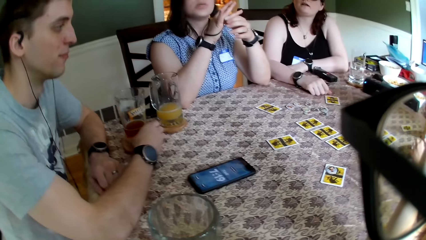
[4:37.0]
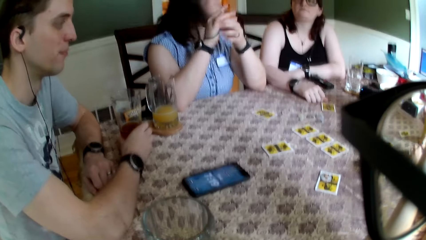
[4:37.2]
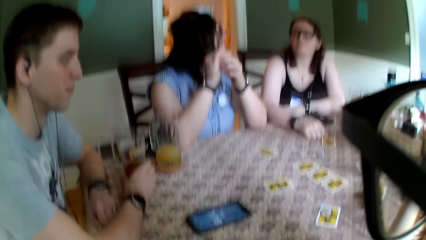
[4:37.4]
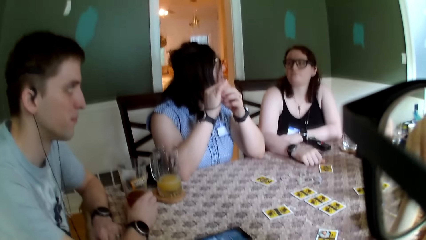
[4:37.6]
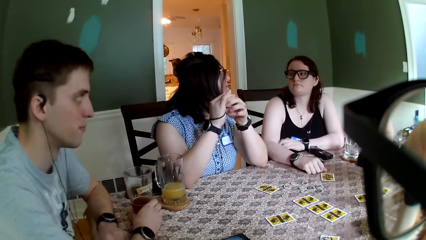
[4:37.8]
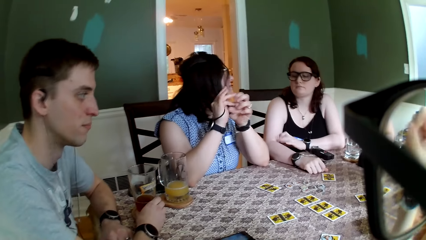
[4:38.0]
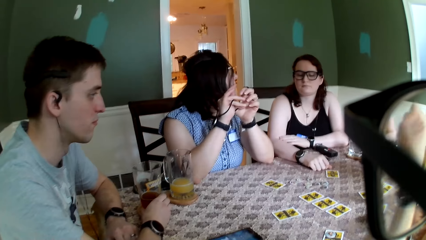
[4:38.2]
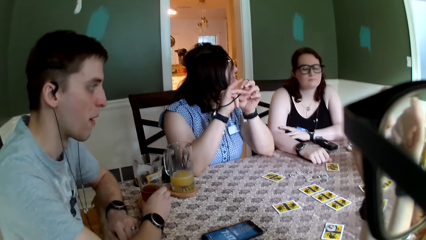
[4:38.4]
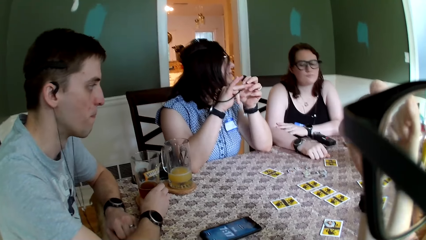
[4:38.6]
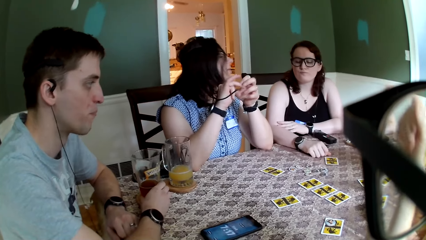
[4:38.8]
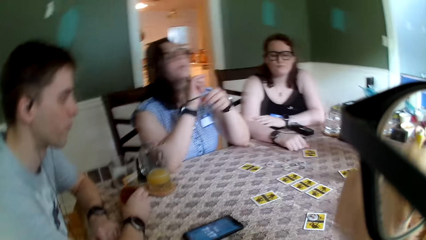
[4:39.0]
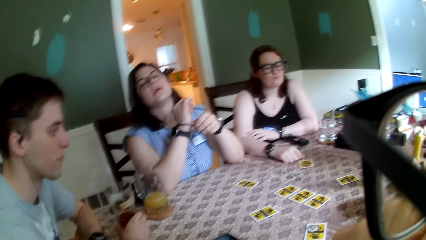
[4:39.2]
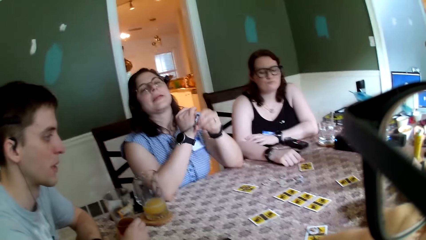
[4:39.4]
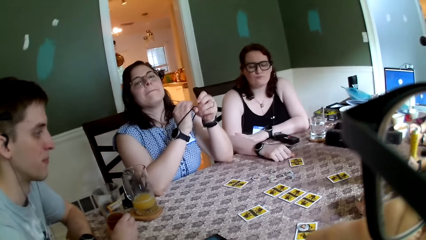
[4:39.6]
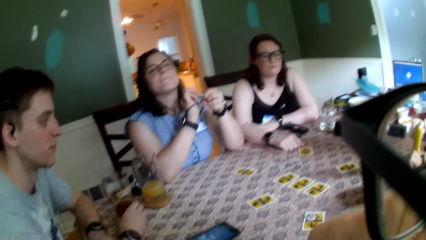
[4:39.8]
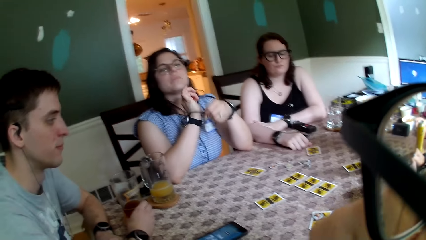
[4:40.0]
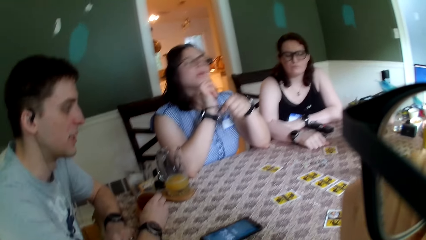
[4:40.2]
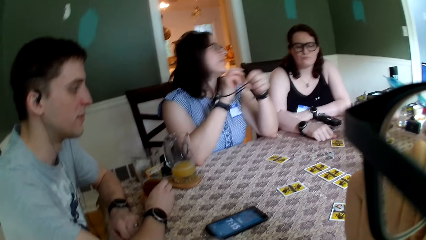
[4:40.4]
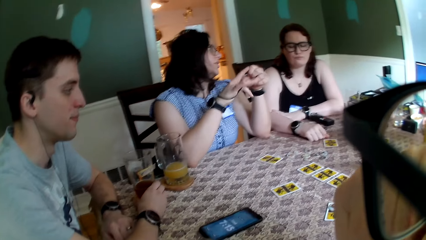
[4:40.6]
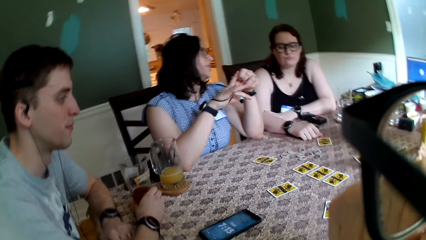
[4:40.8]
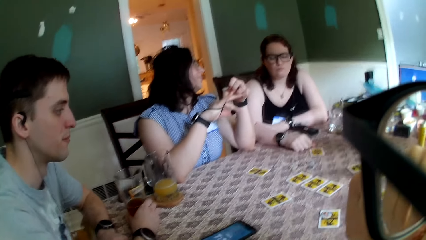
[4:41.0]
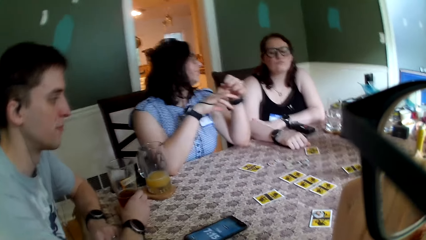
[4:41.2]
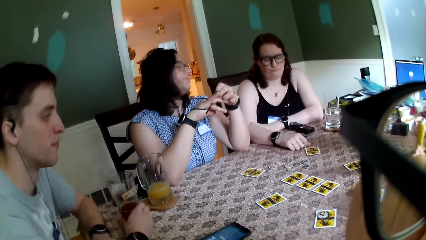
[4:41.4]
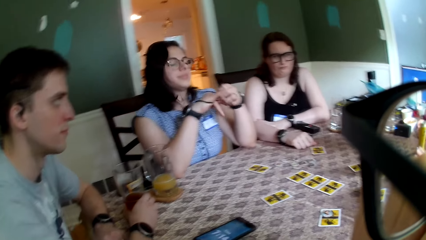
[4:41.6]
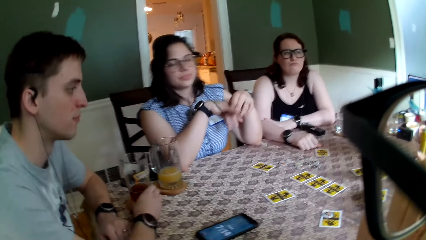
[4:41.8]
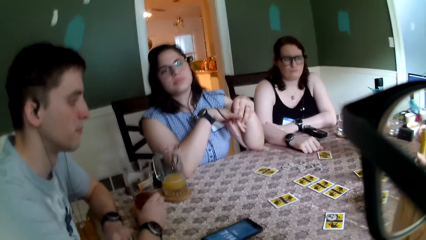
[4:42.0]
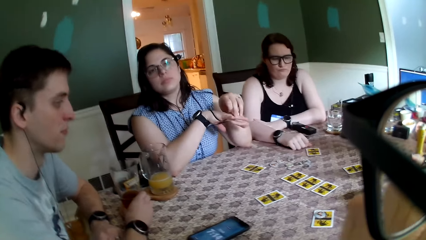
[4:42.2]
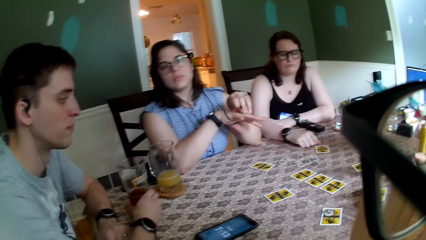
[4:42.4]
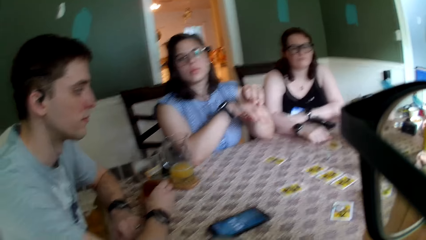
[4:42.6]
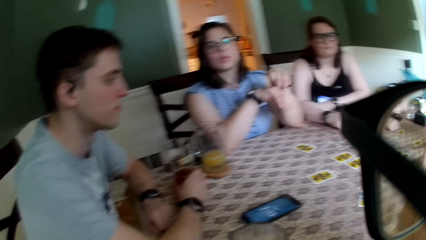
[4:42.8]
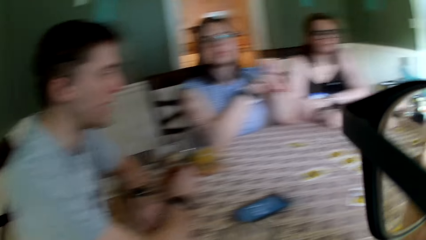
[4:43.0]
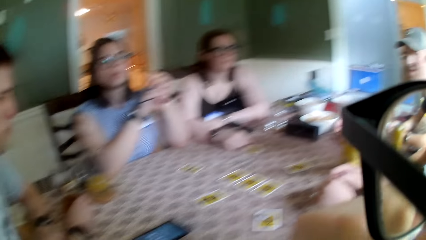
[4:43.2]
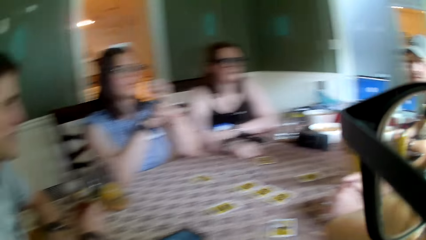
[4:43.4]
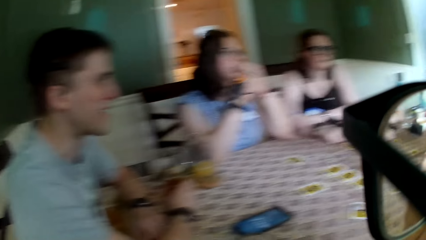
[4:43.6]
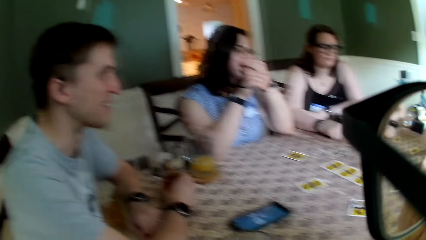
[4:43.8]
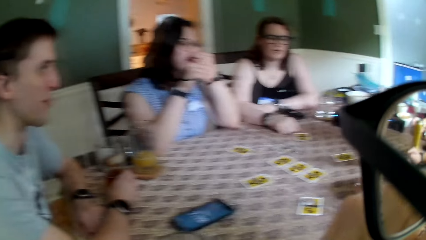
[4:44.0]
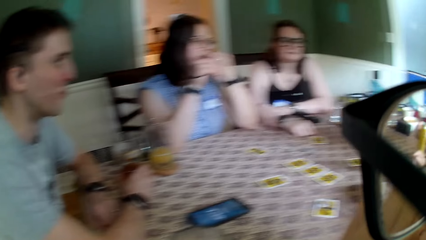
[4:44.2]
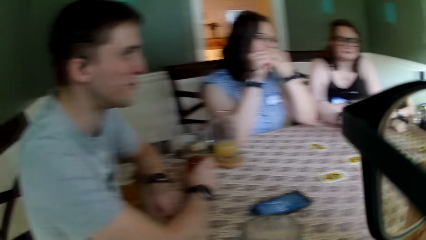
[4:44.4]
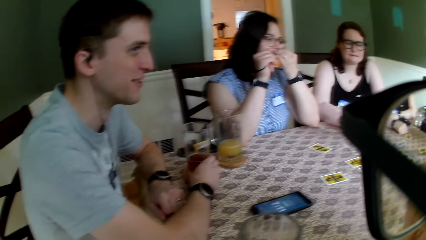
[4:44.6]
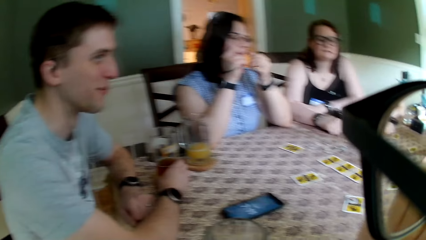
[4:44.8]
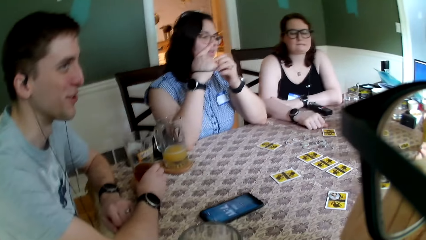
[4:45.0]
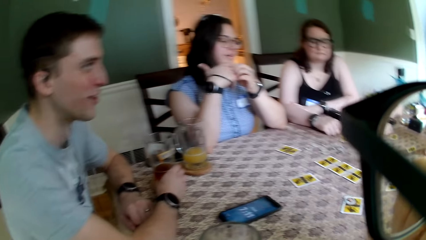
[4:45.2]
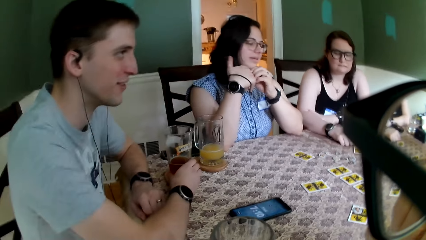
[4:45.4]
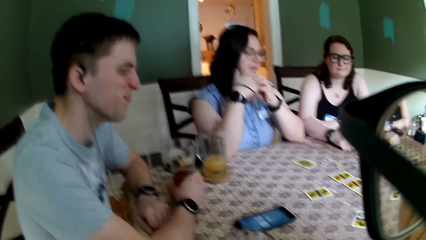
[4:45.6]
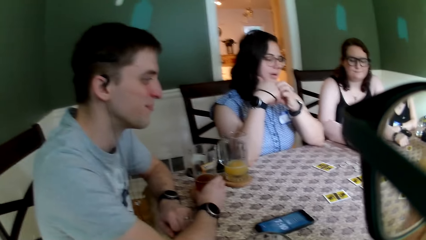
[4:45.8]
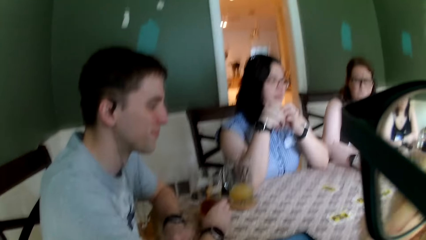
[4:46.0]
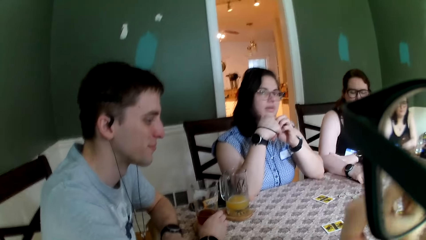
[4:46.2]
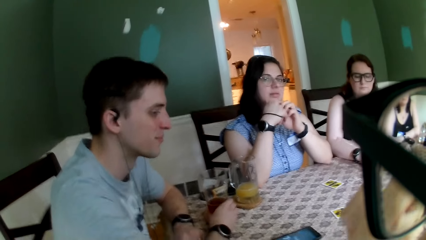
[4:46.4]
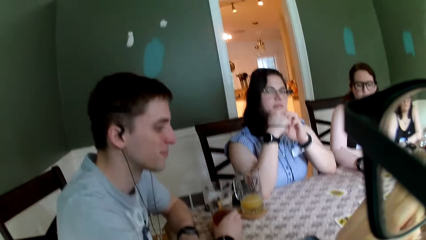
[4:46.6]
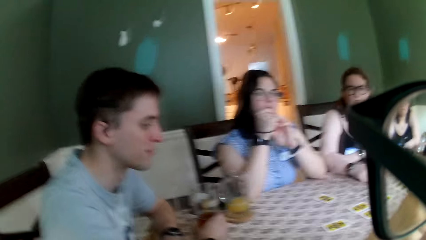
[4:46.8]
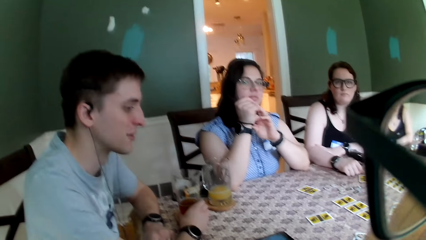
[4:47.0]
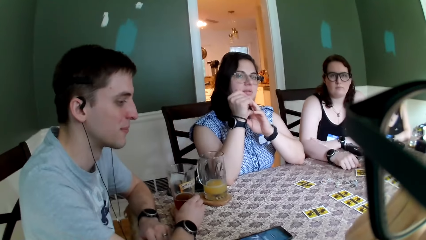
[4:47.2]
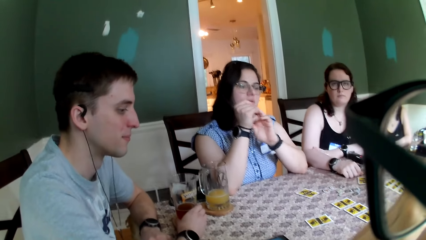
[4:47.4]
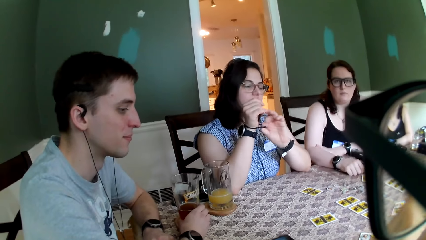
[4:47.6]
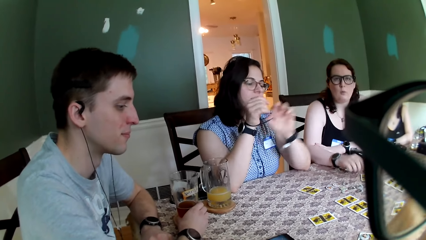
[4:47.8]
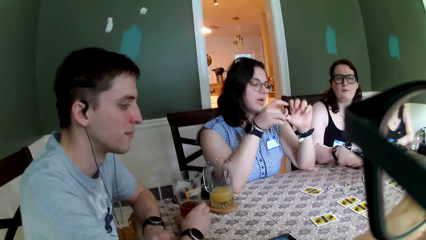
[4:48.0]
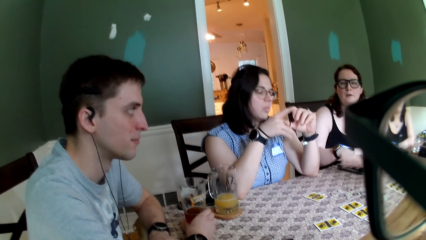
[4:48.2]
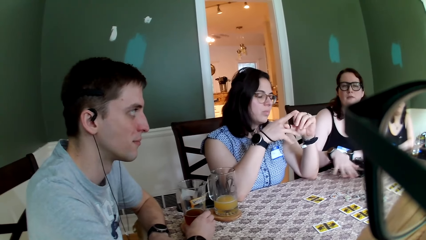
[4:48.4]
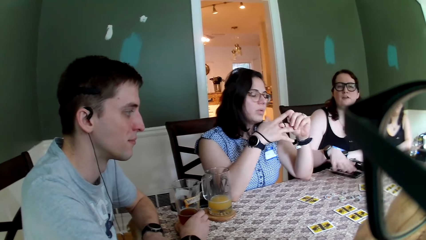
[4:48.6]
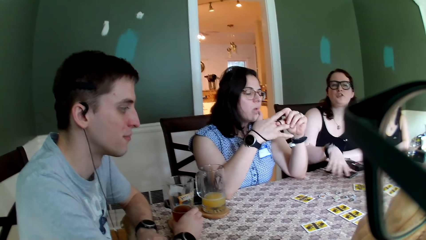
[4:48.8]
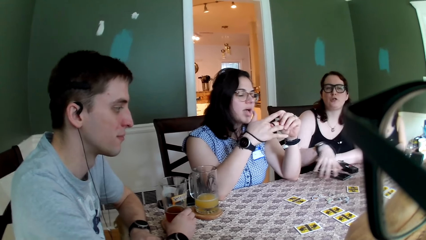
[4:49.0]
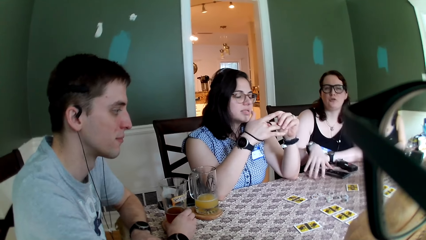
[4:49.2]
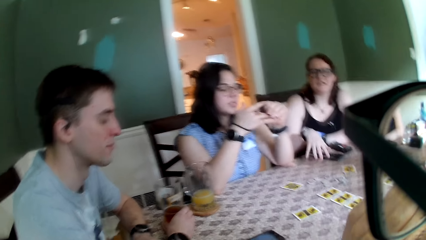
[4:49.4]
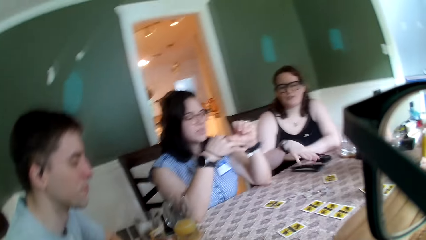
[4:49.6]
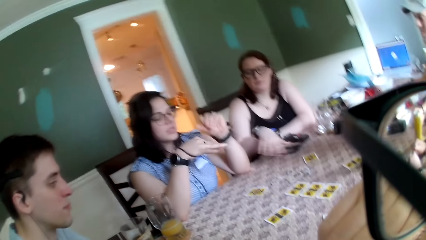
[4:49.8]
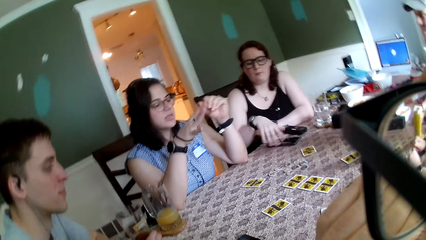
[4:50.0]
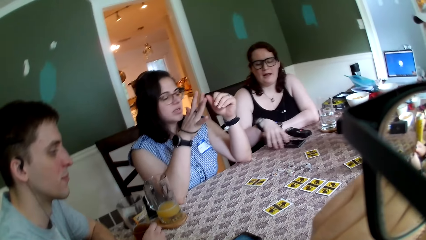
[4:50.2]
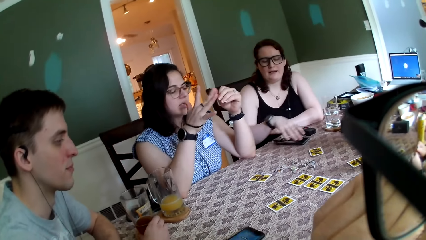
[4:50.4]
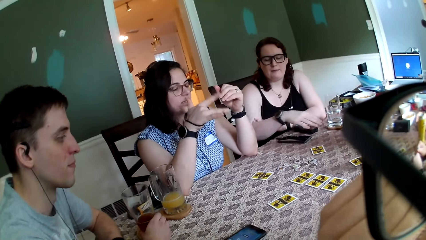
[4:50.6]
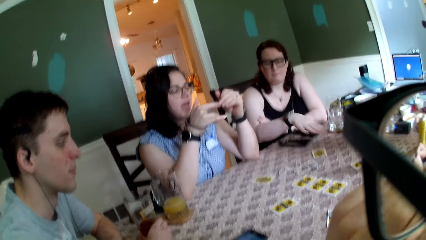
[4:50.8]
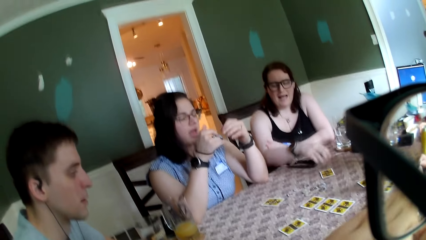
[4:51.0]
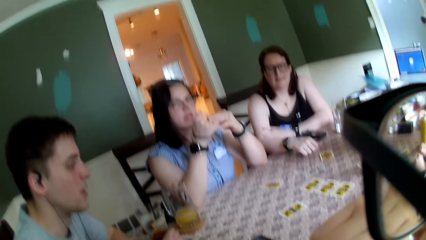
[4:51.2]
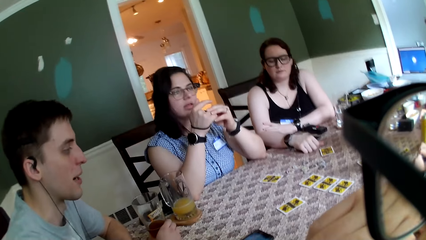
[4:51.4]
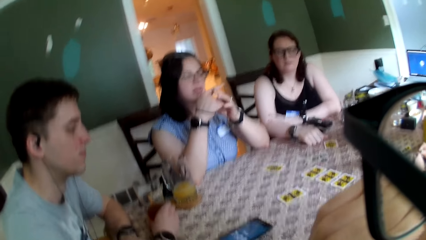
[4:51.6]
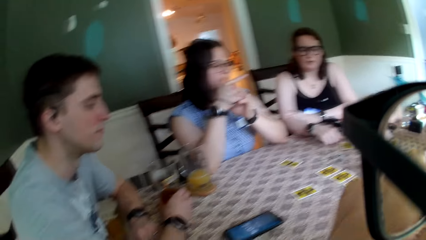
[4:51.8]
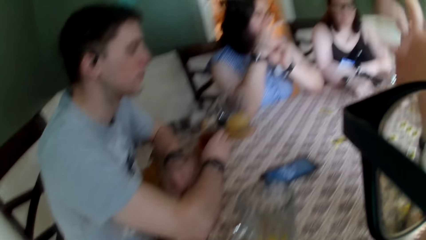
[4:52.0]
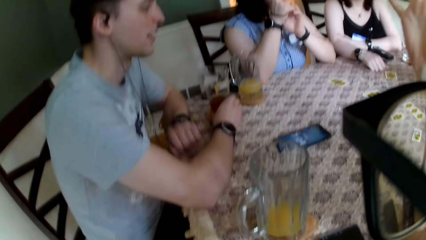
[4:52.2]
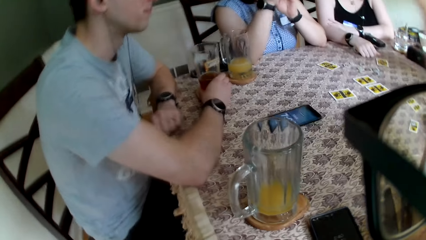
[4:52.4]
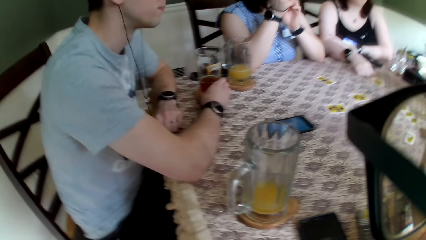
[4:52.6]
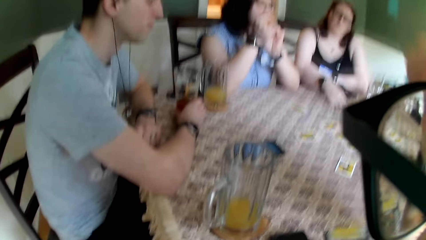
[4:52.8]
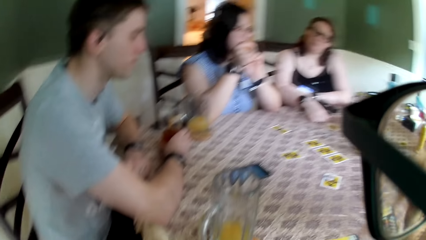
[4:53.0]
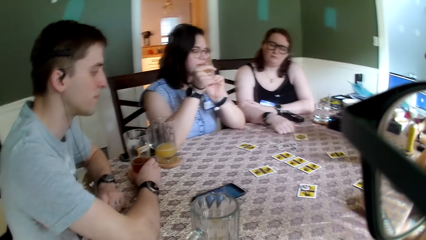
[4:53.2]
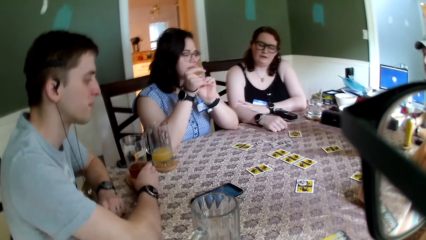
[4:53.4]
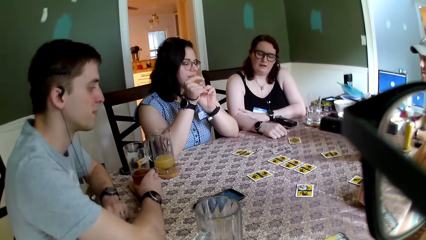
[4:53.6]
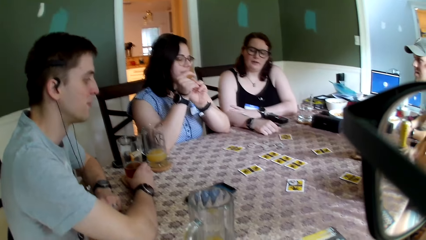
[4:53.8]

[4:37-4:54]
A man holds a cup of drink with his right hand. The camera wearer shakes his right hand. He converses with a woman. The man talks to another man. The camera wearer touches his face with his right hand. The woman plays with the bracelet with her left hand. The camera wearer interacts with the woman. The woman places her hand on a phone.
